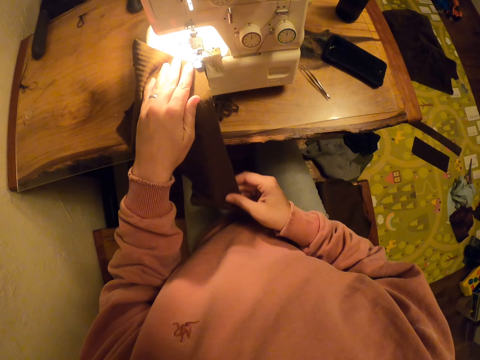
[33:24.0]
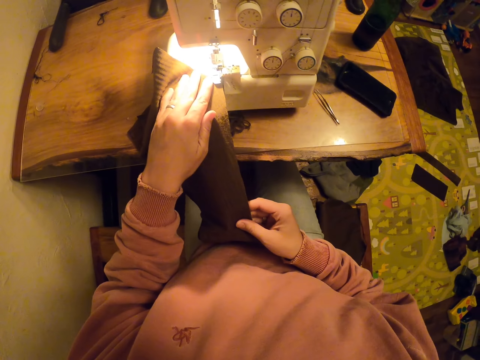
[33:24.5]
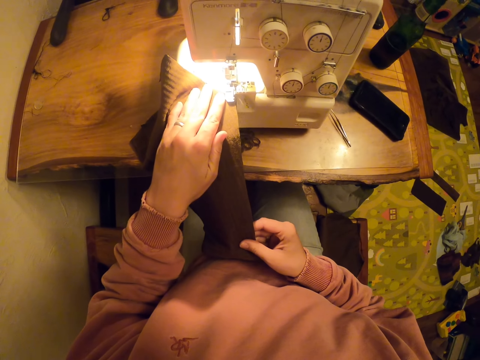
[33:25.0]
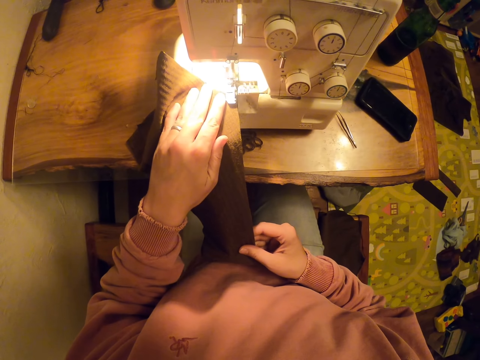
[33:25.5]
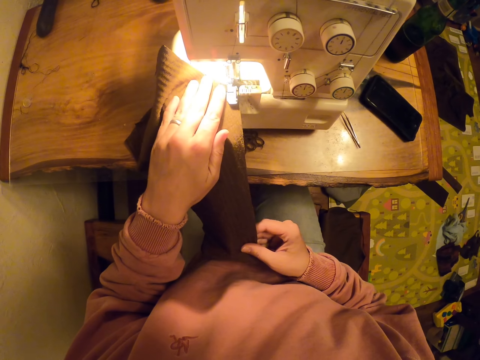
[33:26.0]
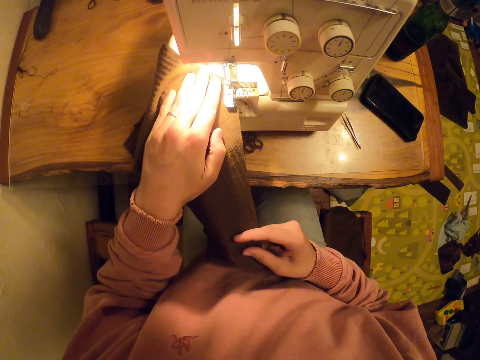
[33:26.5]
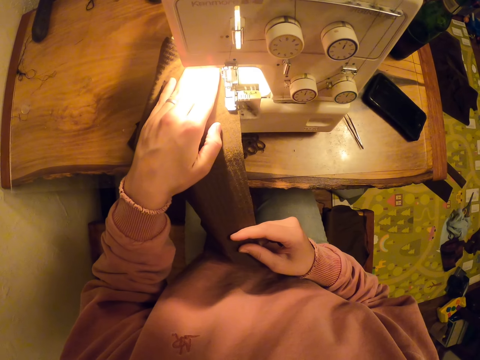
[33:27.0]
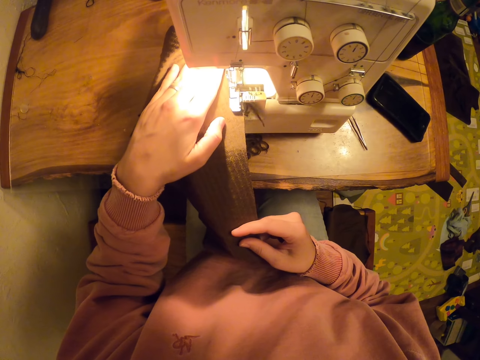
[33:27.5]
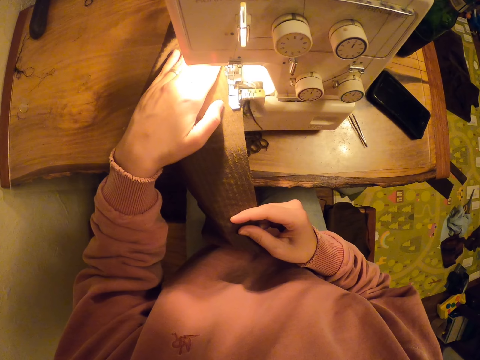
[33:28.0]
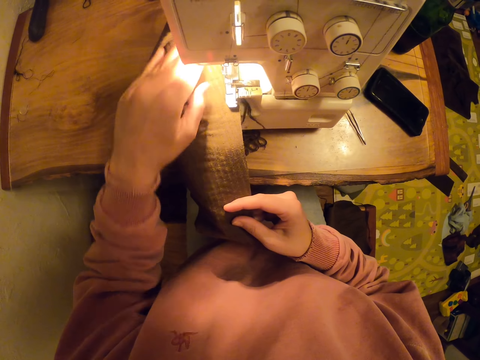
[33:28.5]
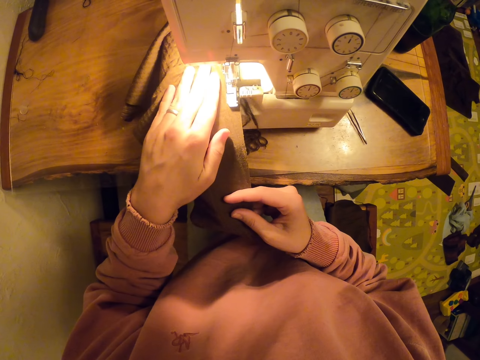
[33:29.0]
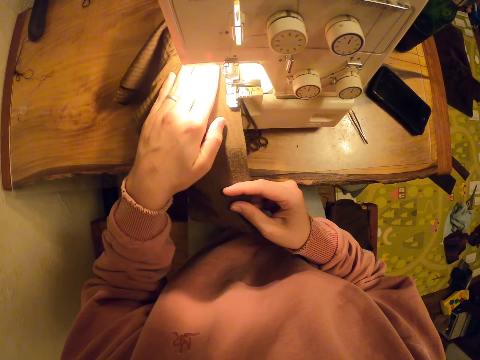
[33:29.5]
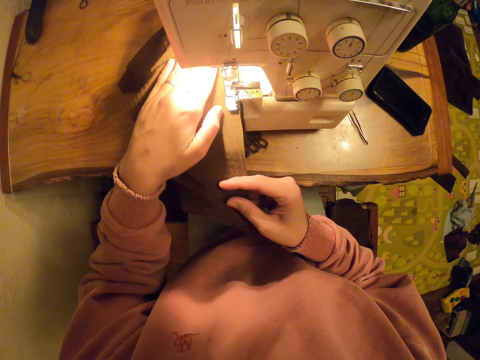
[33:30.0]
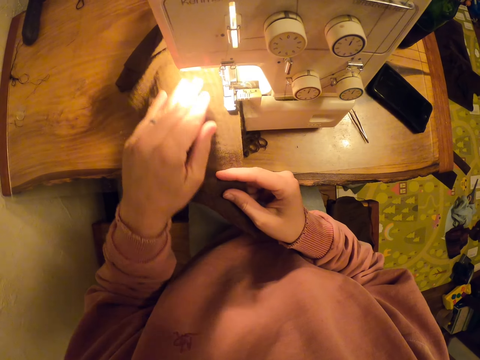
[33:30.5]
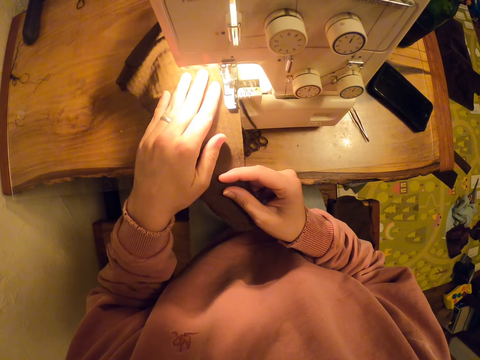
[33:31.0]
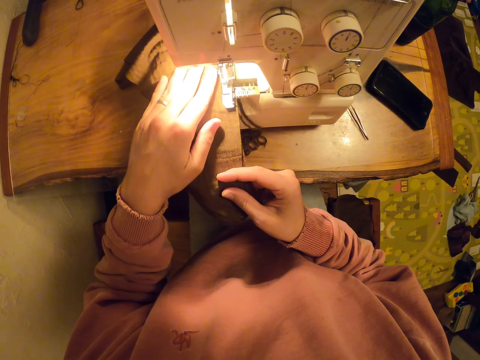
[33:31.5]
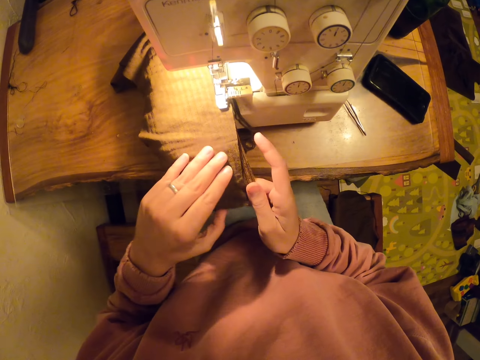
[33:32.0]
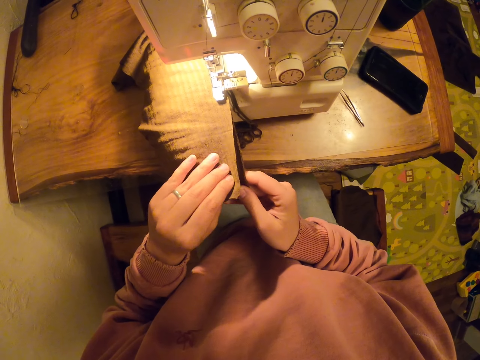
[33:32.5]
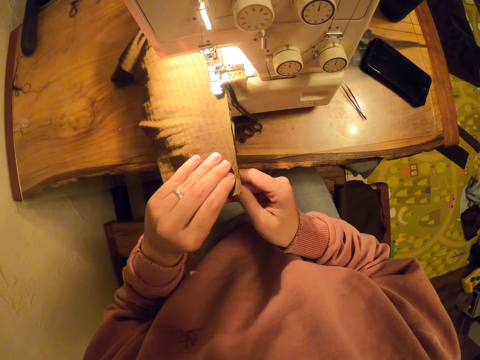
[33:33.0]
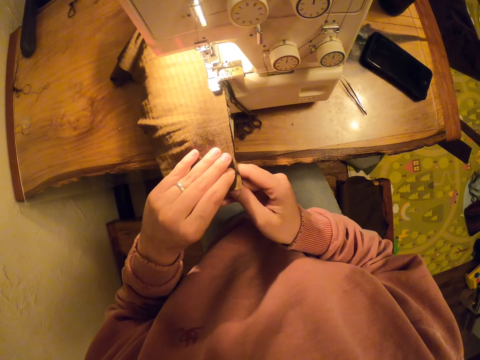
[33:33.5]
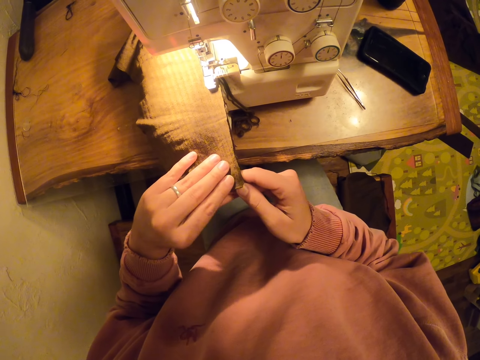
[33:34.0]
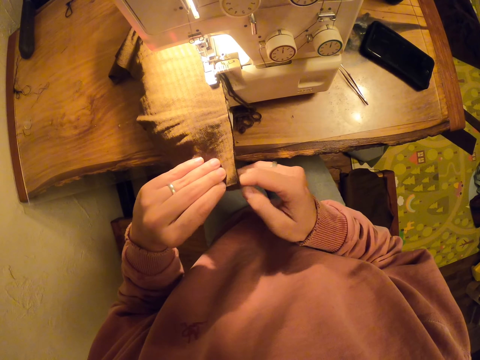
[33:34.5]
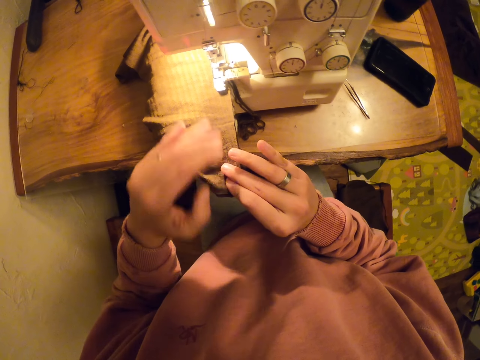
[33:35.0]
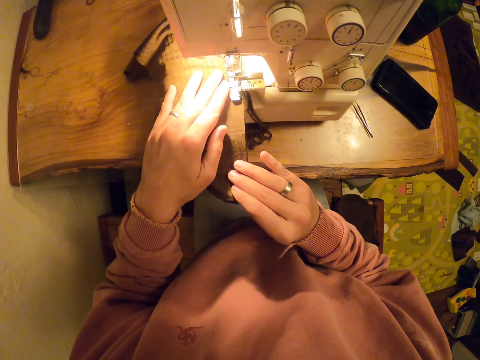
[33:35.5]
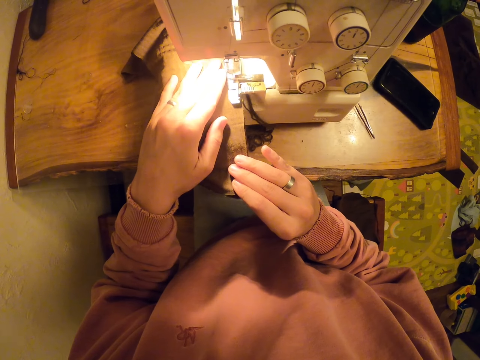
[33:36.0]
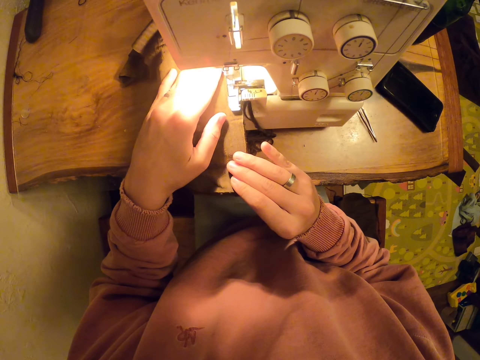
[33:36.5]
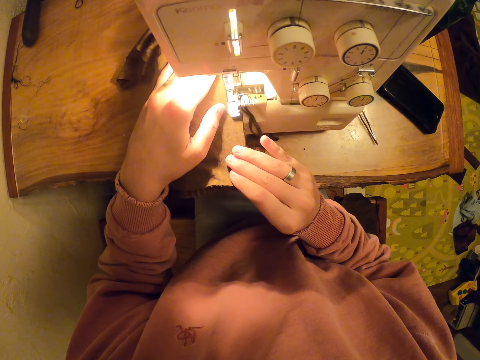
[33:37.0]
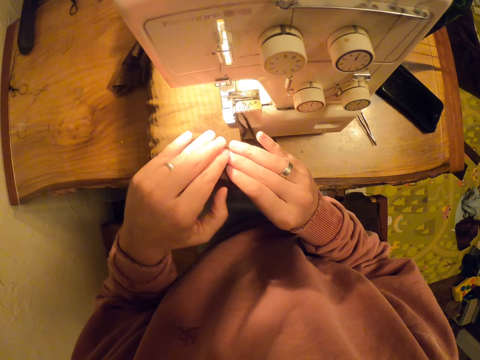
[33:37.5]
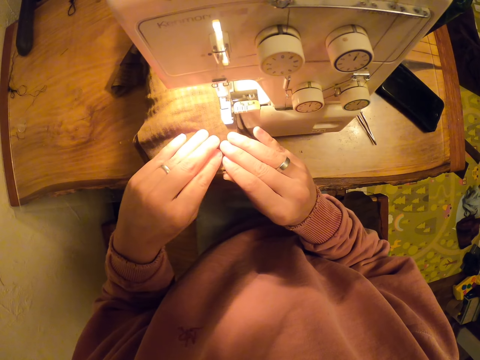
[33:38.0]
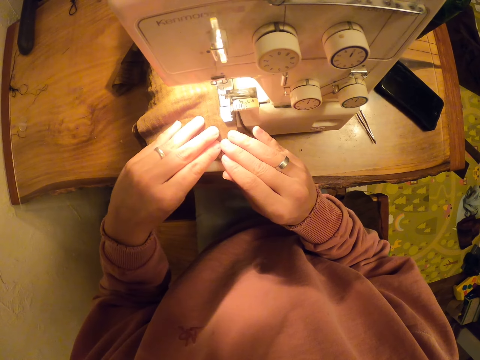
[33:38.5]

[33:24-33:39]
The camera wearer sews the piece of cloth.

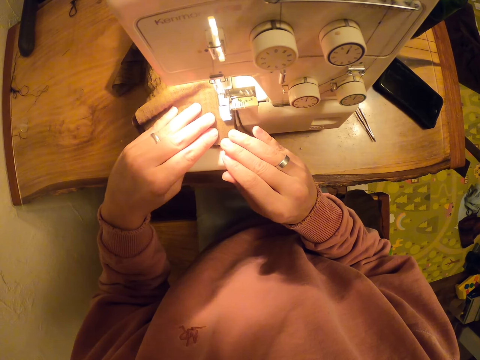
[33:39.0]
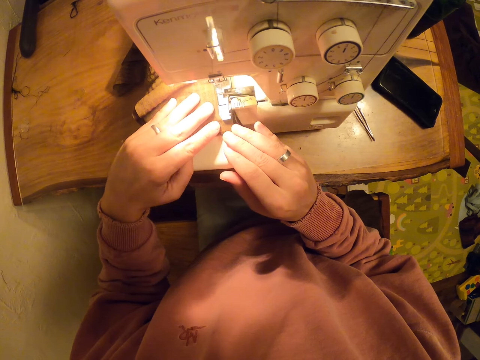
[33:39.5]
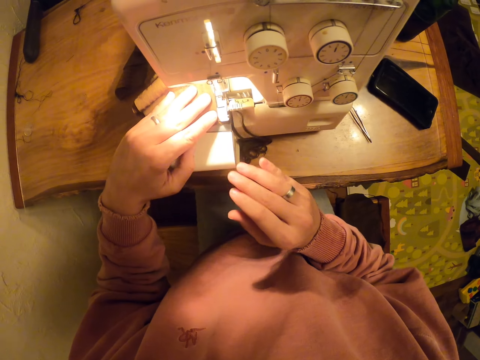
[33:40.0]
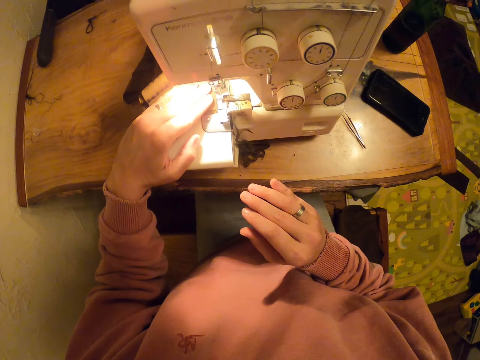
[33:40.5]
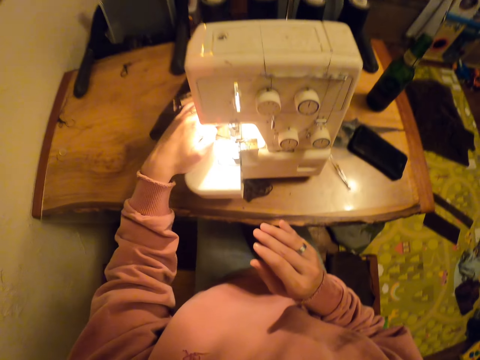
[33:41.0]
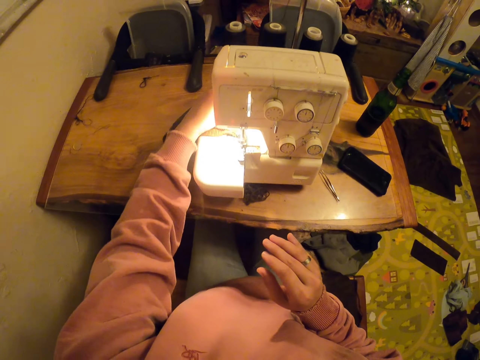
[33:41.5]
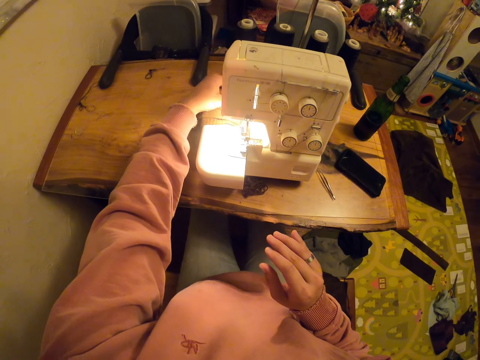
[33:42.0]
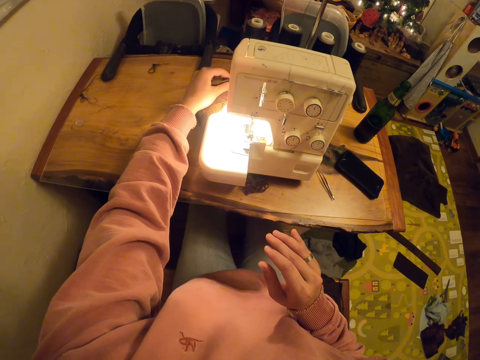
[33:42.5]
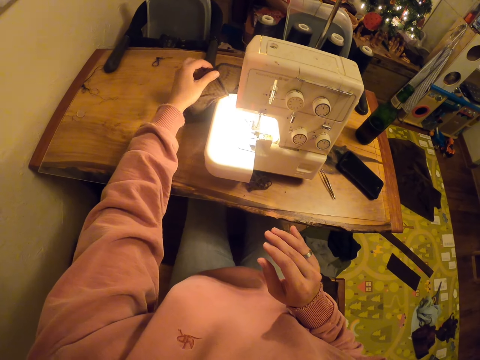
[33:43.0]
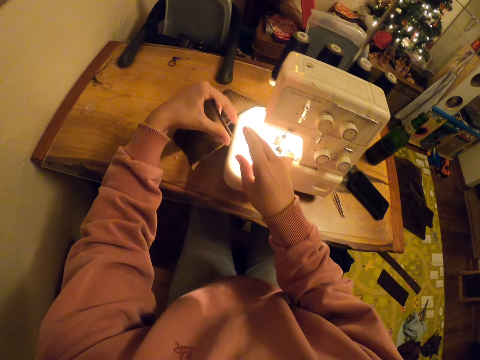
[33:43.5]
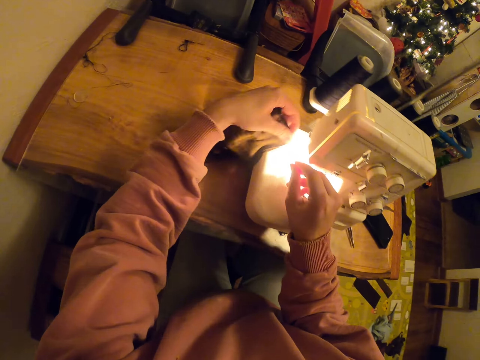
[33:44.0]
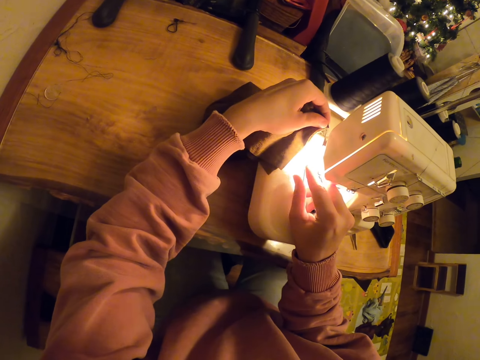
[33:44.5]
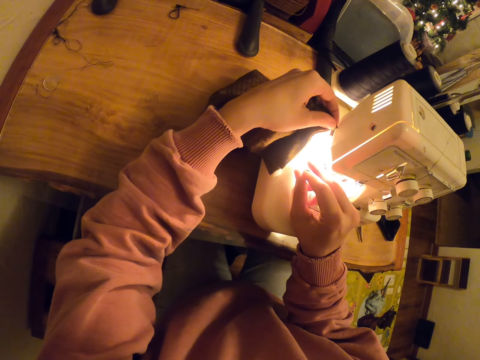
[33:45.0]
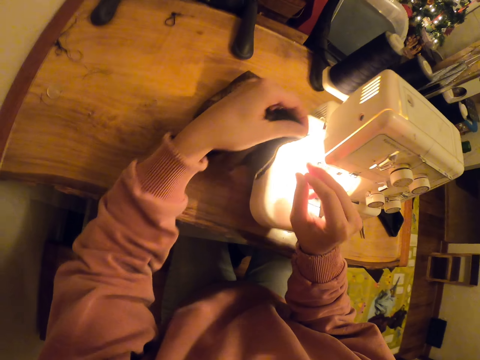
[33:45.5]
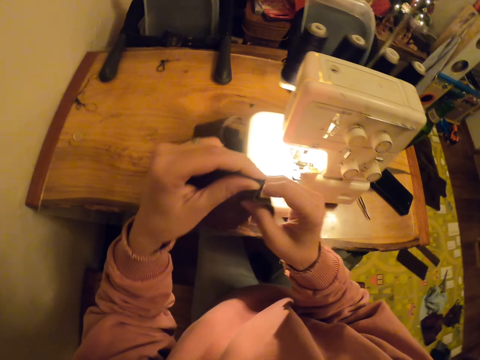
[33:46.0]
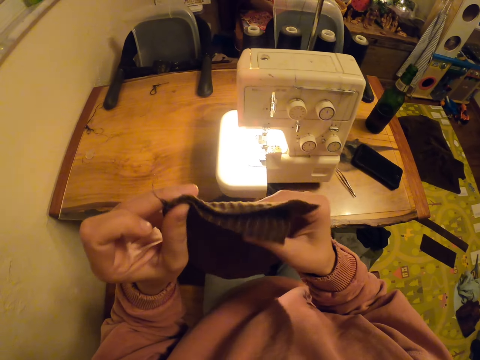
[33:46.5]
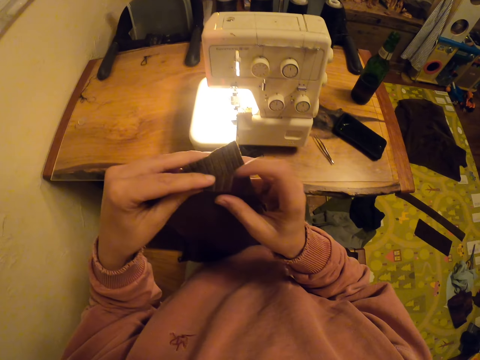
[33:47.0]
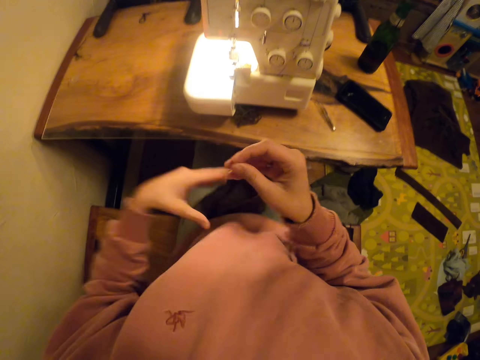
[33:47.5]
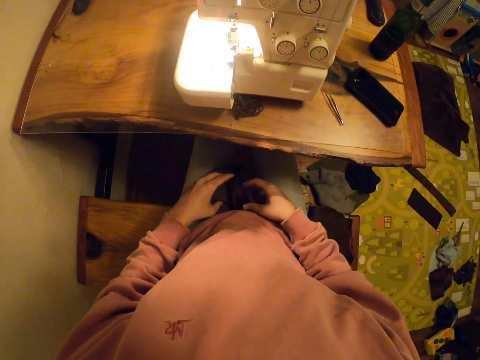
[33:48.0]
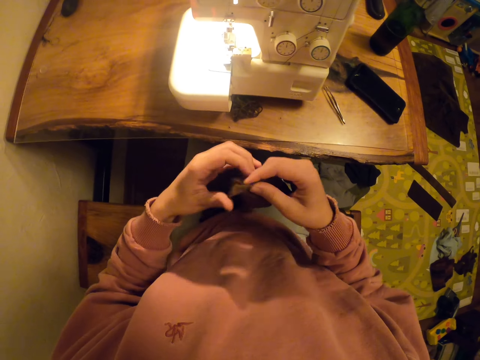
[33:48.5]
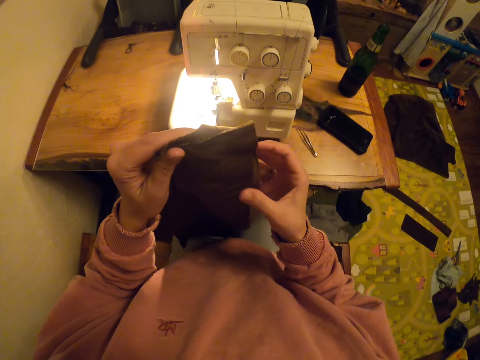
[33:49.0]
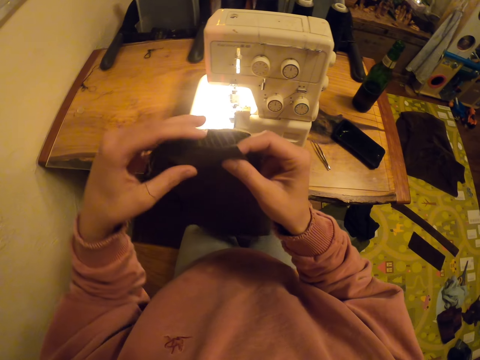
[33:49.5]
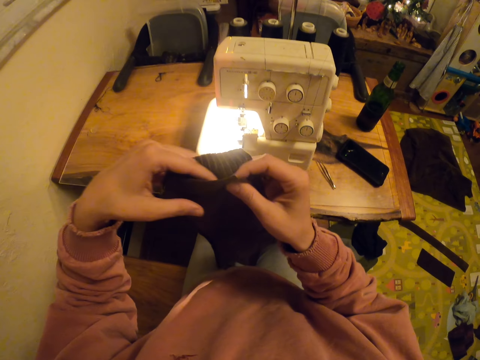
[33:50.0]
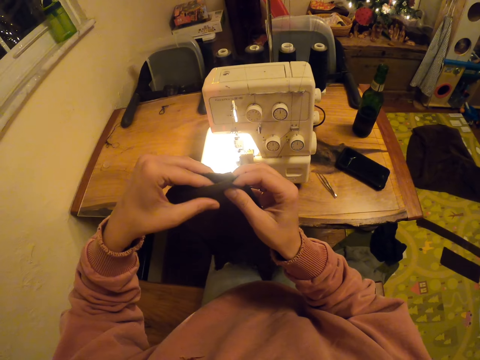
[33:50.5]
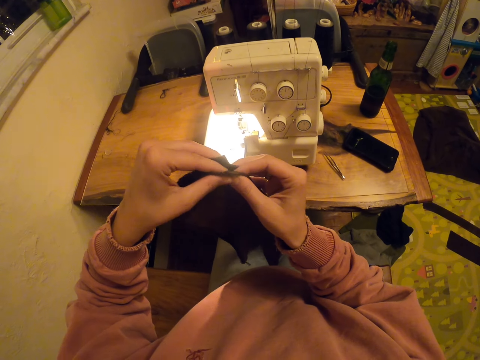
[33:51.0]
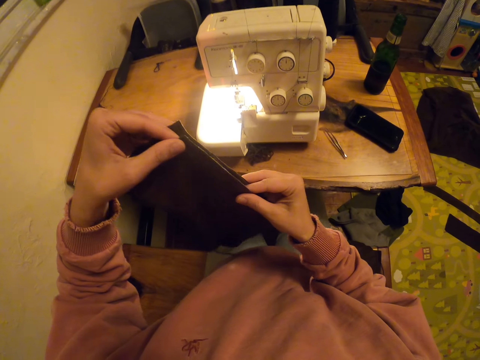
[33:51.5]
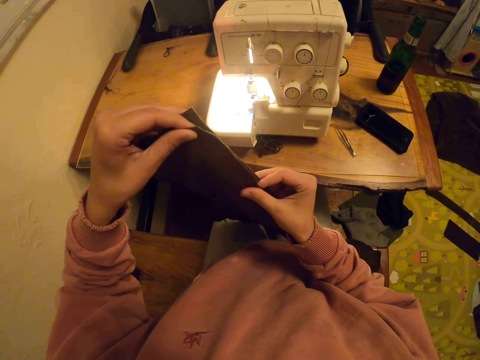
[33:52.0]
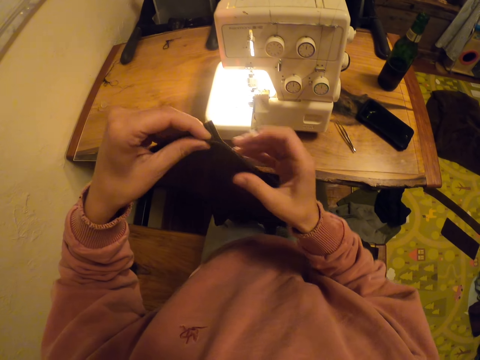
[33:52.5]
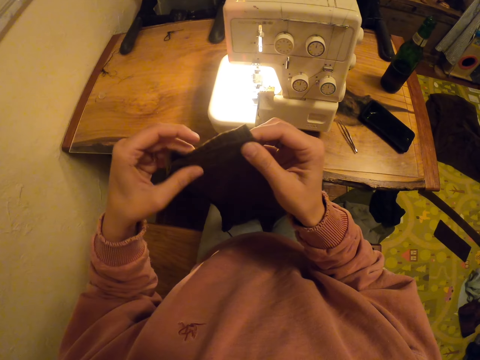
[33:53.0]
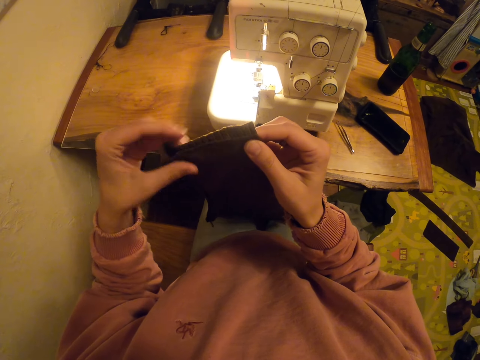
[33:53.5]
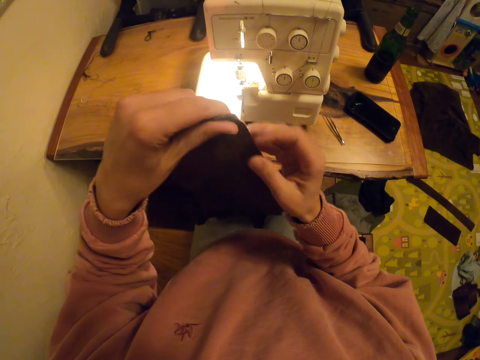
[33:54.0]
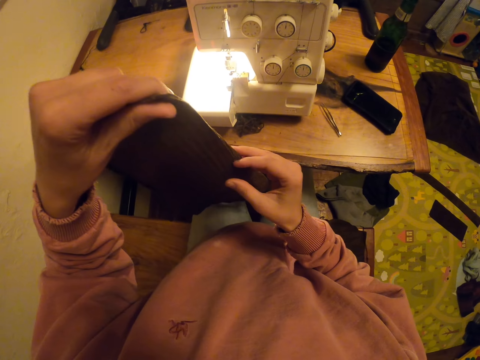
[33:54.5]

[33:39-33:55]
The camera wearer removes the cloth from the sewing machine. They cut the thread. They lift the cloth. They stretch the piece of cloth. They align the cloth.
